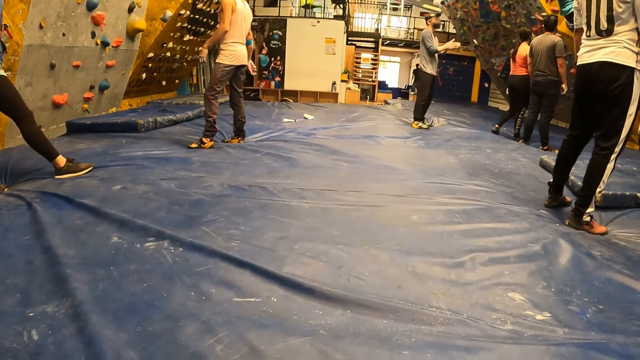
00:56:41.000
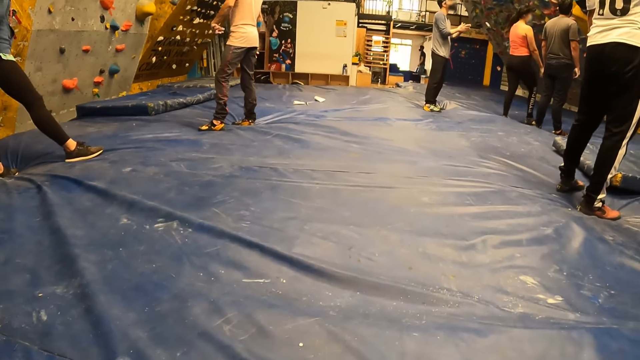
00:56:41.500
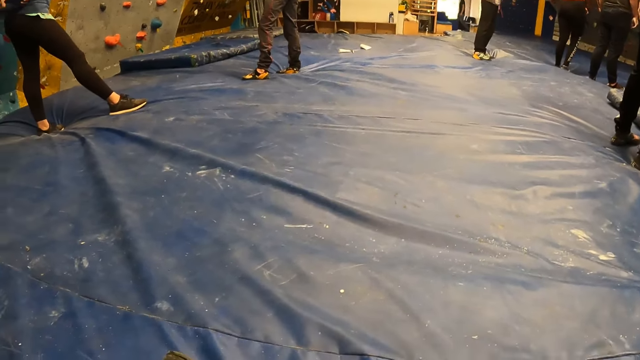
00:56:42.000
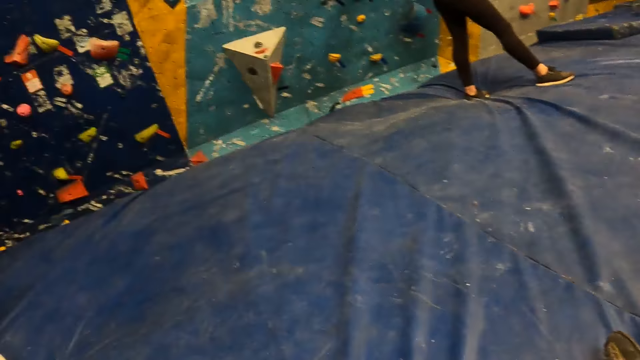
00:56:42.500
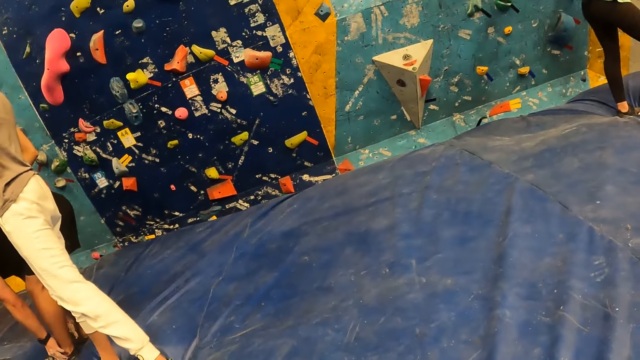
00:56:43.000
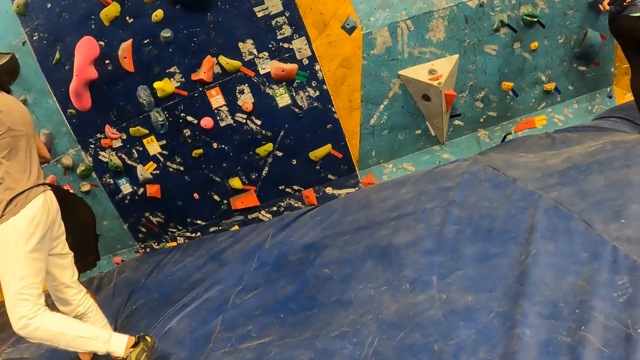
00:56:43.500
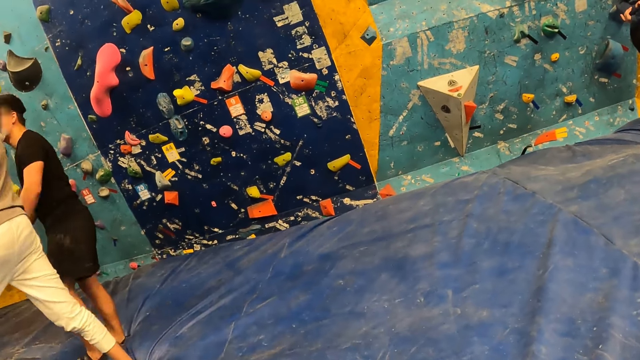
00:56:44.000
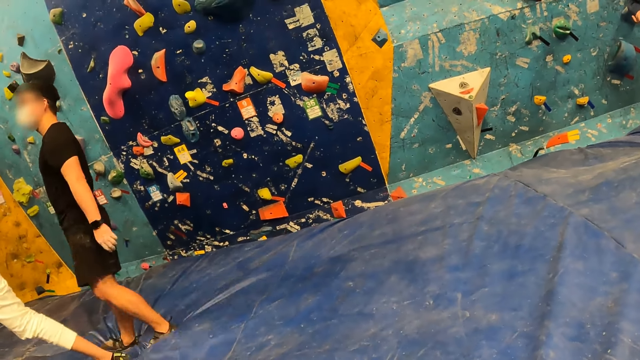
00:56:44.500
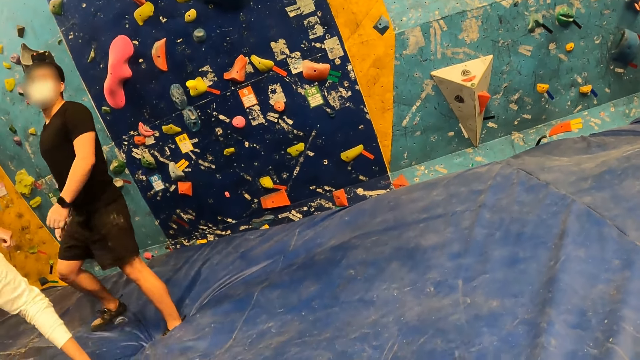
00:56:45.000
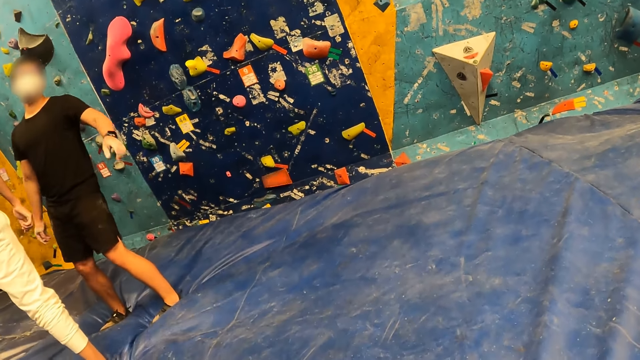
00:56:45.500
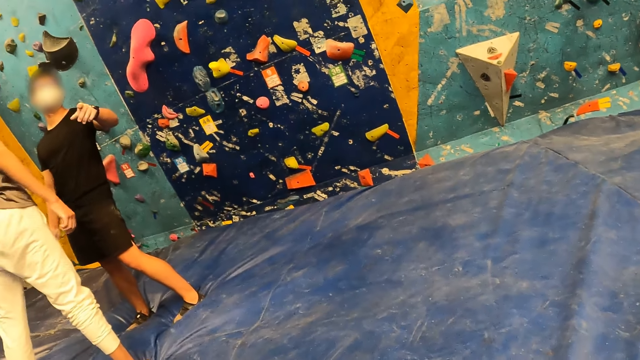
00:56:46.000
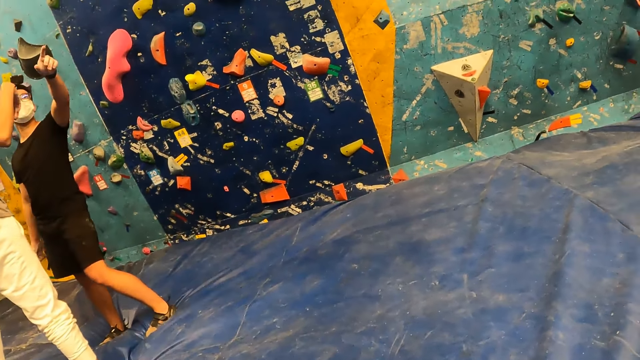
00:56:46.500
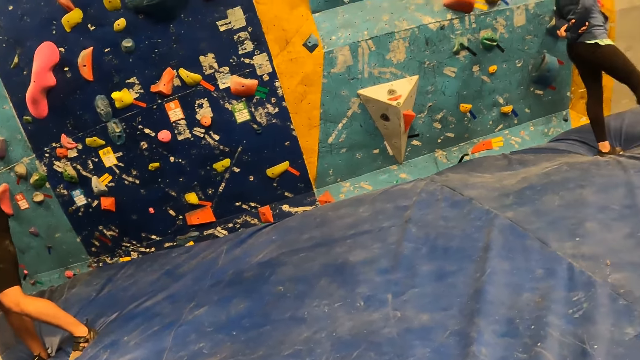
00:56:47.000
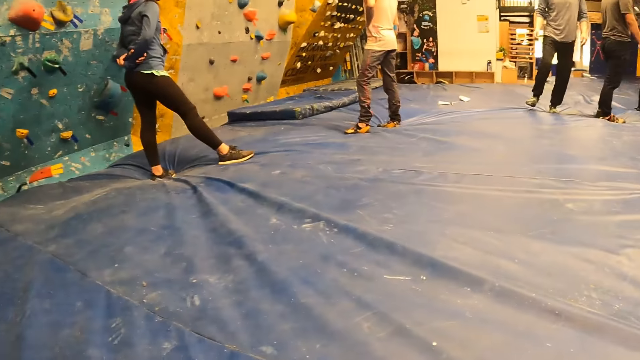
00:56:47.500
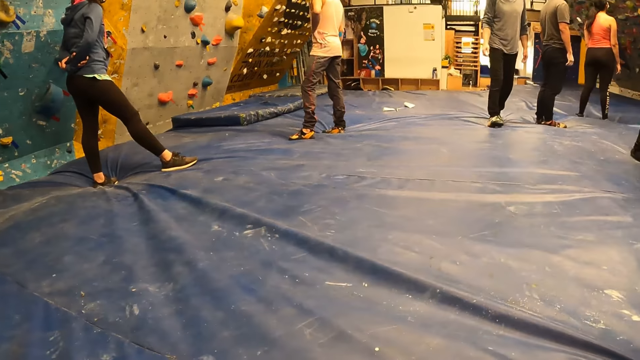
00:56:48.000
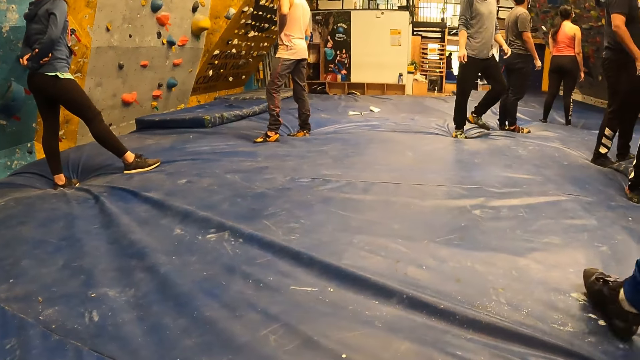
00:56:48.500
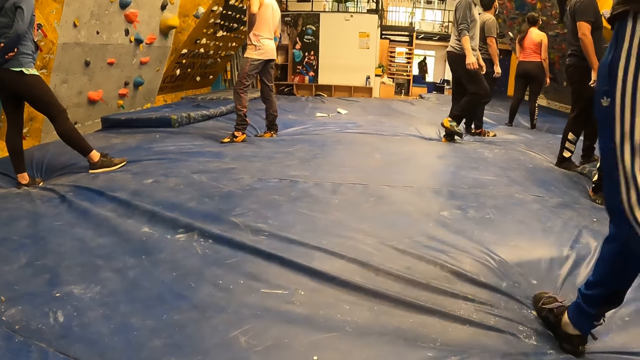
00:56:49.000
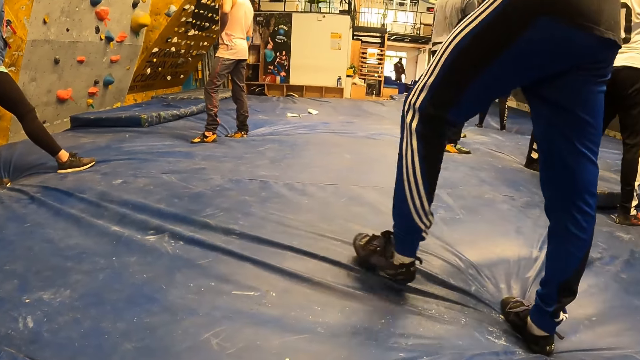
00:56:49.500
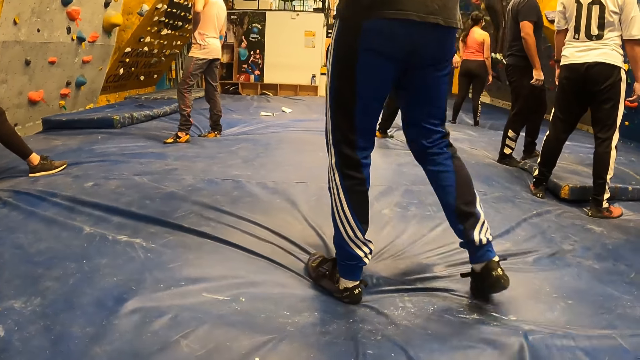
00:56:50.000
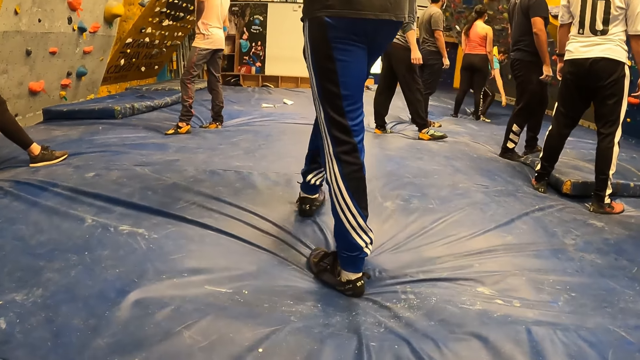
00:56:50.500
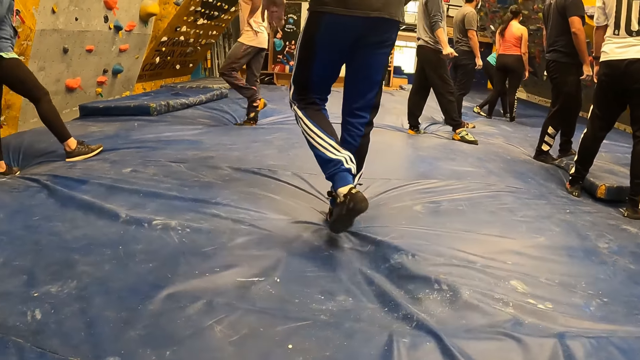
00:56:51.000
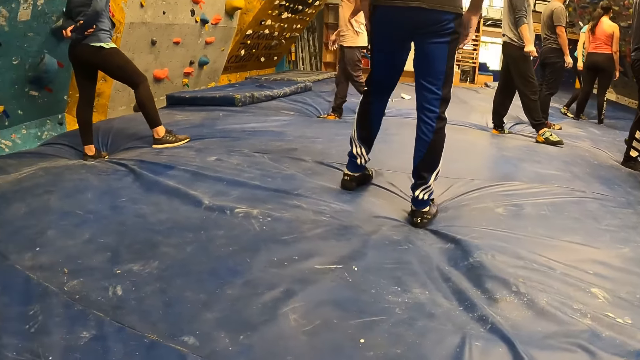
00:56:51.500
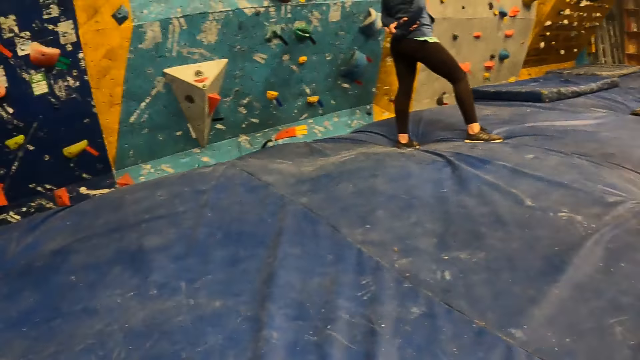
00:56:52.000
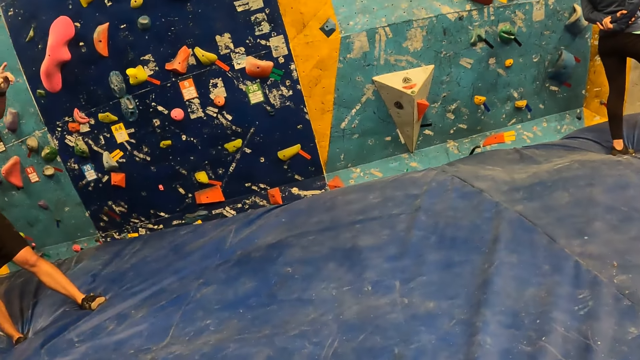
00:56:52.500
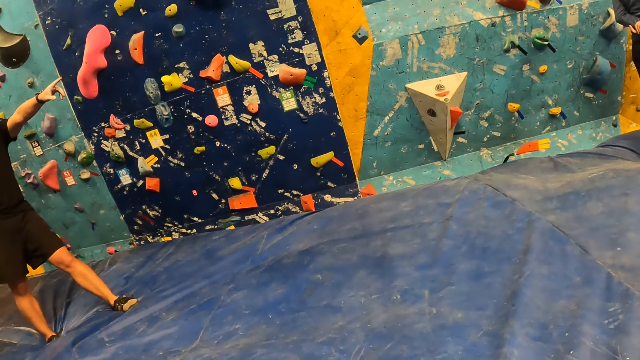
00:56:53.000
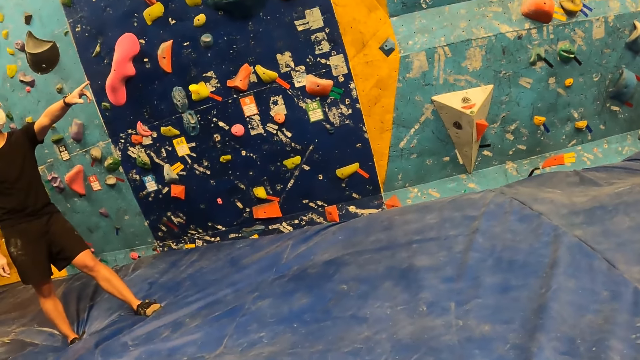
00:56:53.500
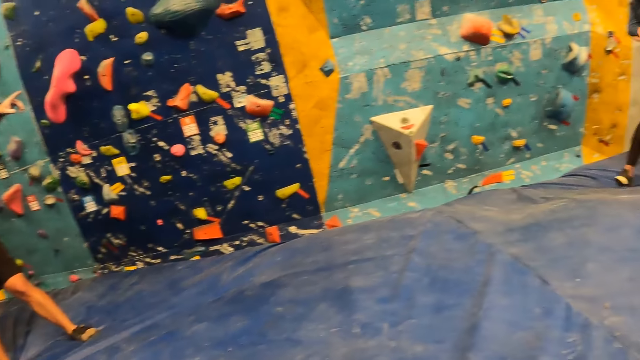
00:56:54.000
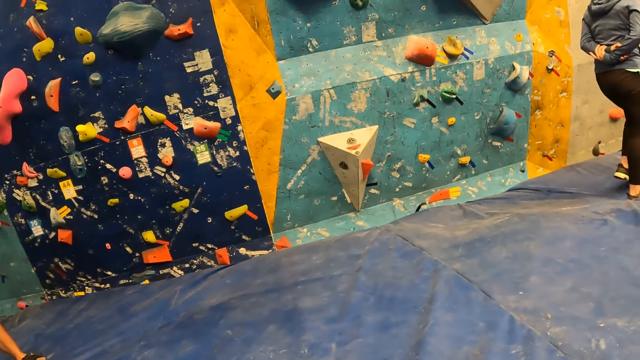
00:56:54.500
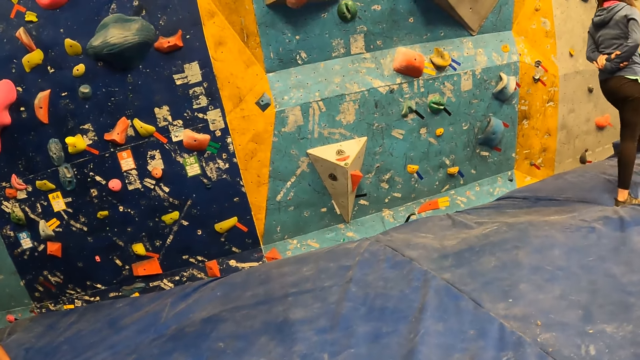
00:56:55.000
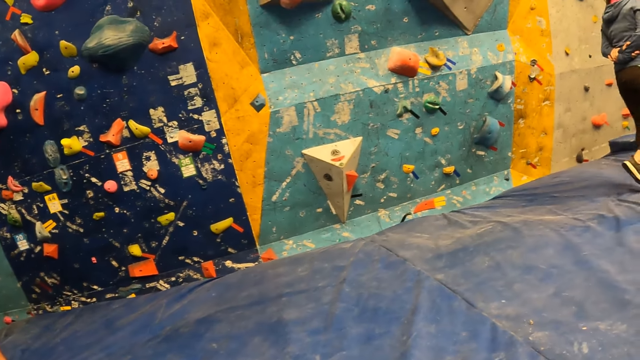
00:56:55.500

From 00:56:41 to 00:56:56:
A man points with his left hand. The camera wearer looks around. Another man walks around. One more man walks around. A woman jumps down from a wall. The first man points with his left hand. Another woman walks around.

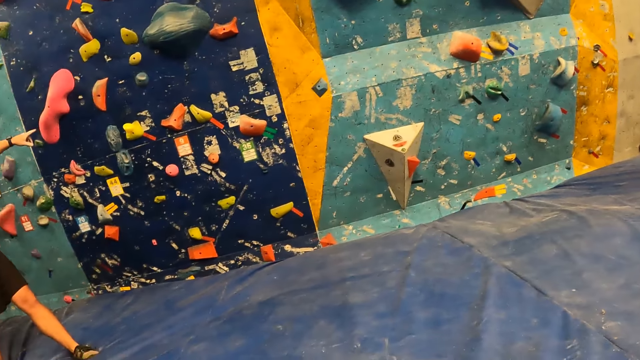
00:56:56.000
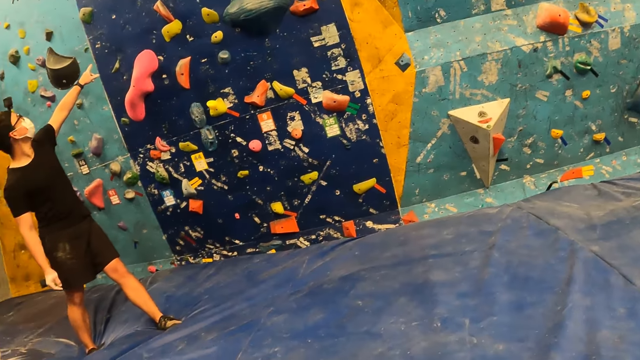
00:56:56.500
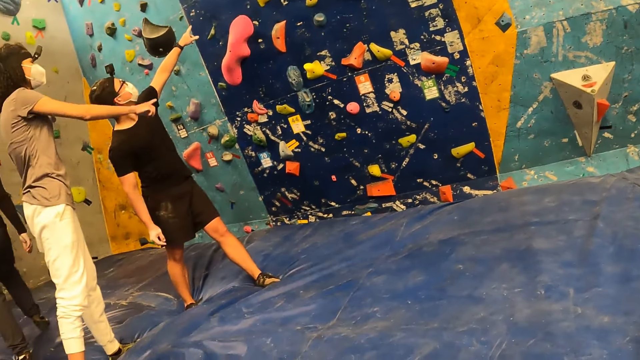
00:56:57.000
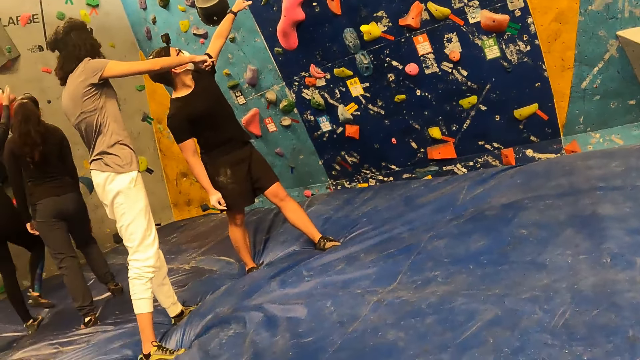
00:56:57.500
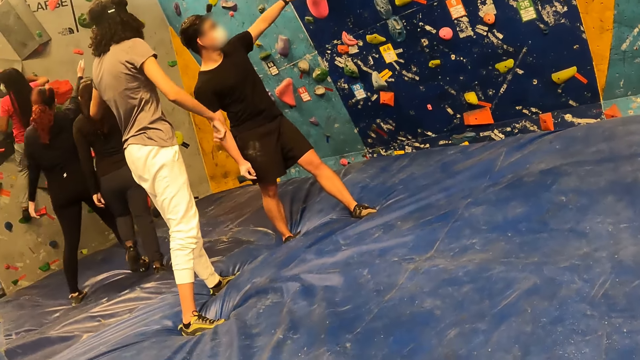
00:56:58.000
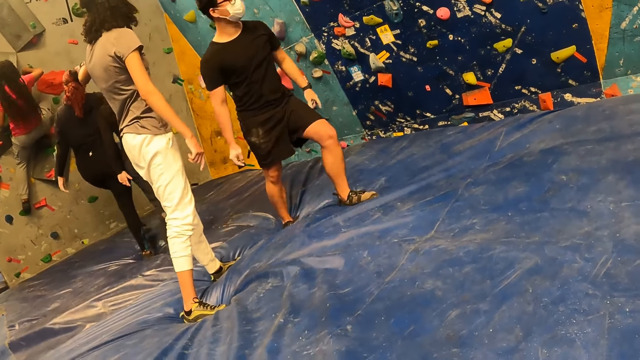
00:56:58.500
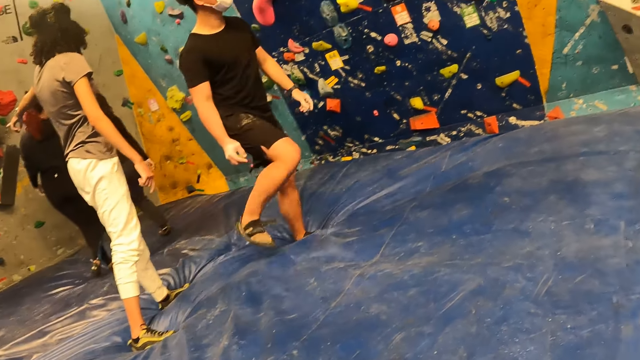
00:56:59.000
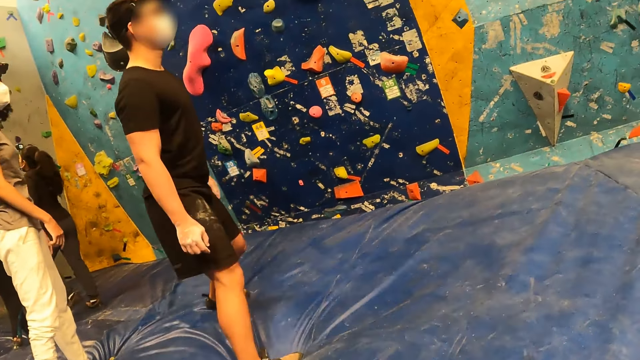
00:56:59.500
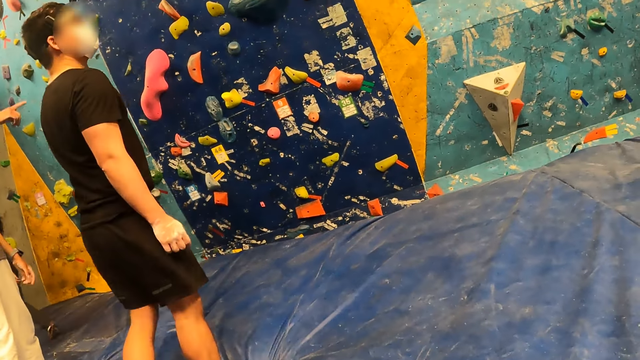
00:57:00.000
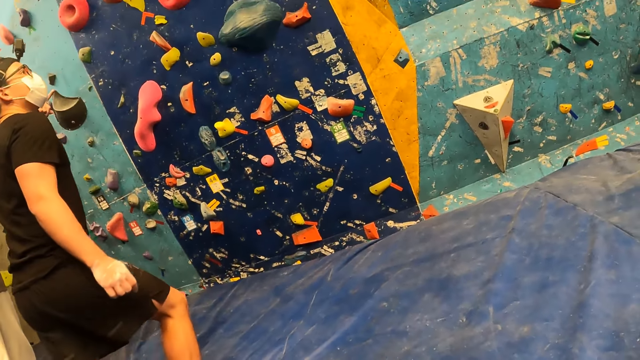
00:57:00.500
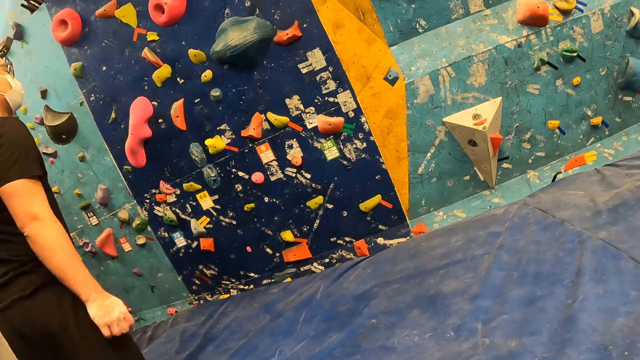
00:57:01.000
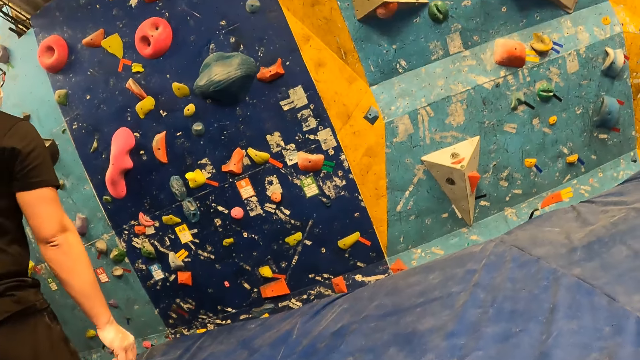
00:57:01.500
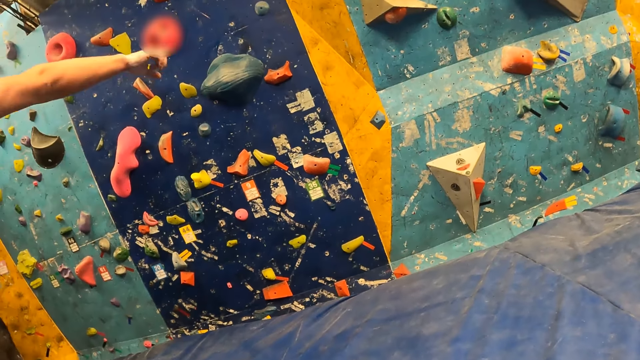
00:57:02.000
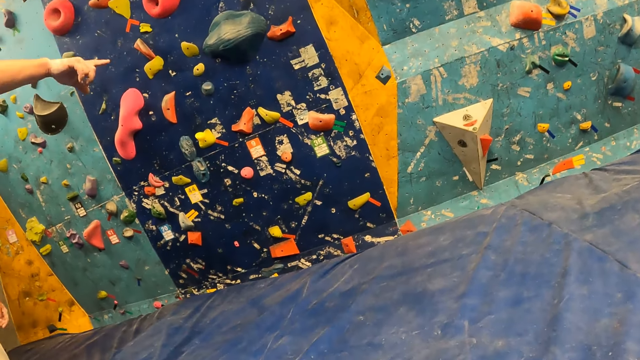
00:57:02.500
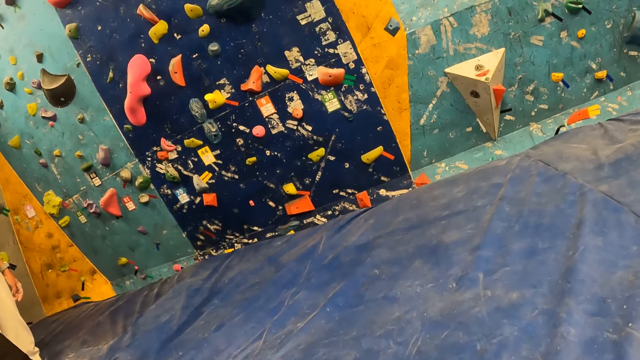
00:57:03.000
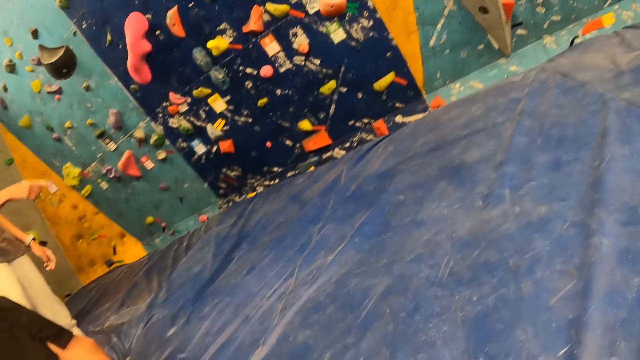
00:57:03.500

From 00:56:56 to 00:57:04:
A woman points at the climbing wall. A man walks around.
